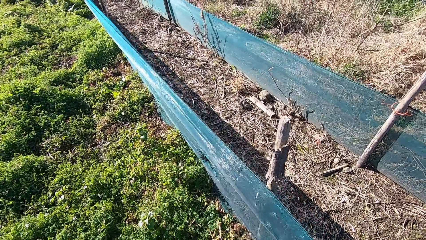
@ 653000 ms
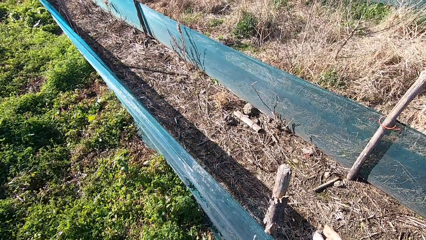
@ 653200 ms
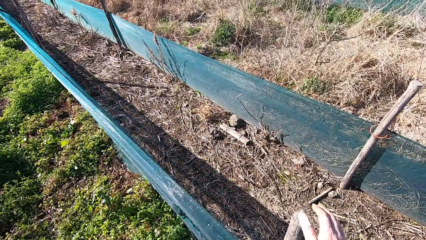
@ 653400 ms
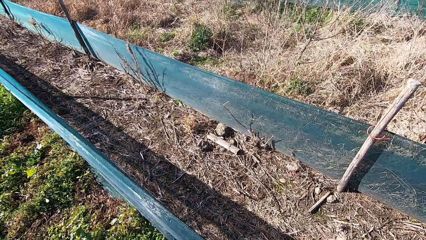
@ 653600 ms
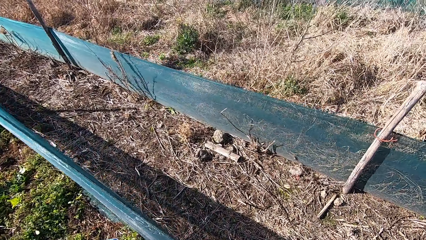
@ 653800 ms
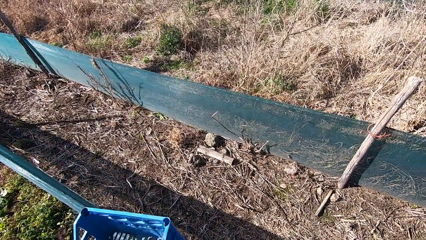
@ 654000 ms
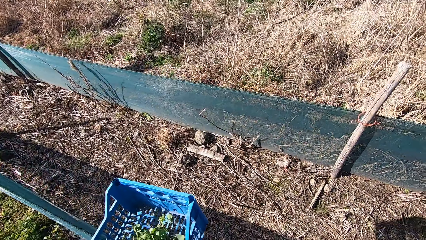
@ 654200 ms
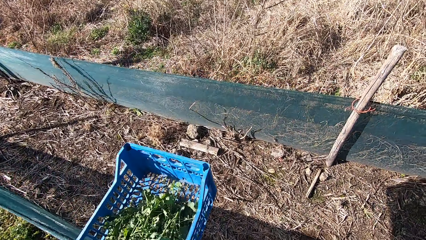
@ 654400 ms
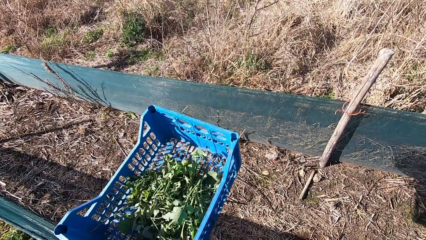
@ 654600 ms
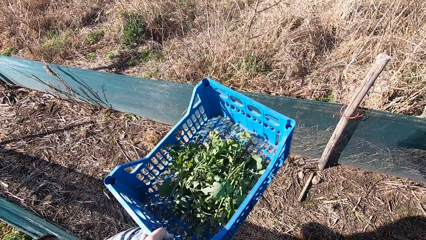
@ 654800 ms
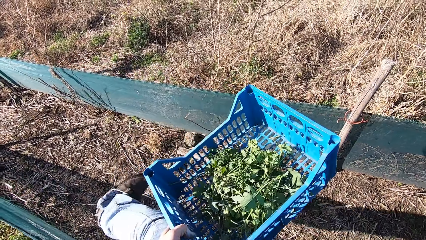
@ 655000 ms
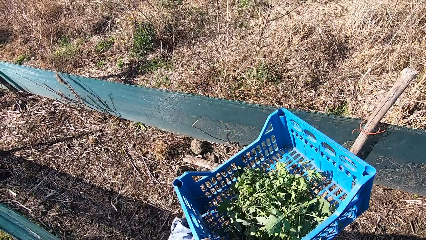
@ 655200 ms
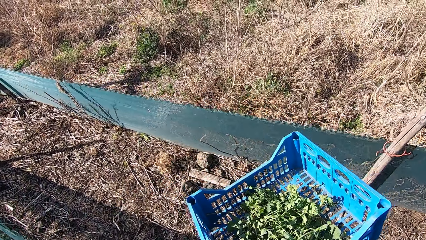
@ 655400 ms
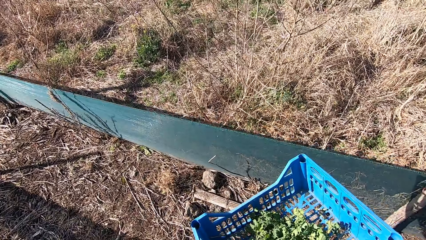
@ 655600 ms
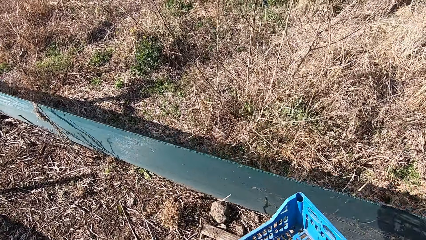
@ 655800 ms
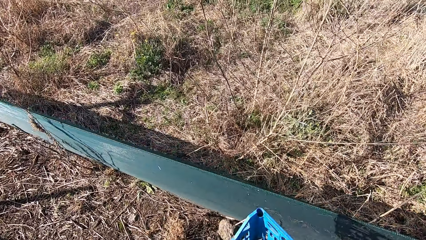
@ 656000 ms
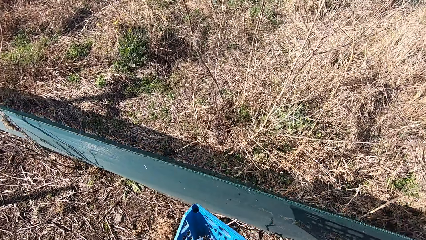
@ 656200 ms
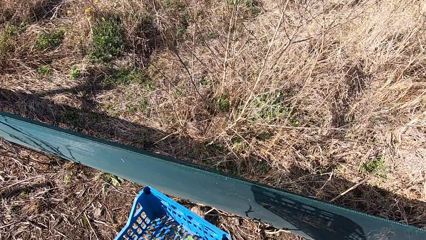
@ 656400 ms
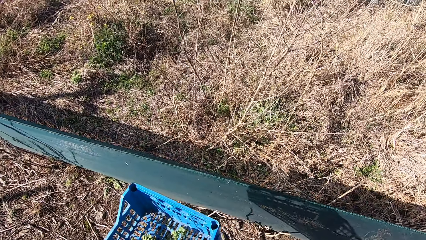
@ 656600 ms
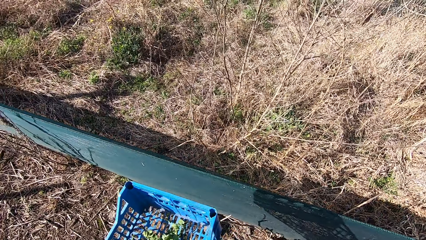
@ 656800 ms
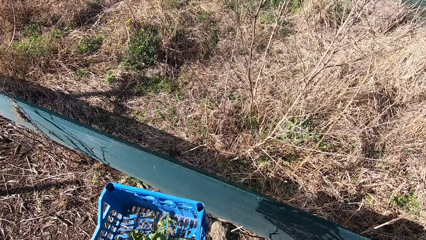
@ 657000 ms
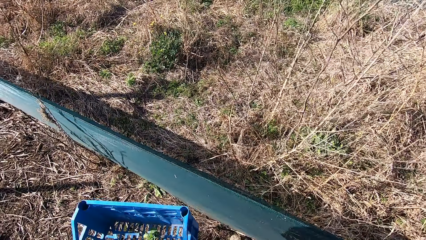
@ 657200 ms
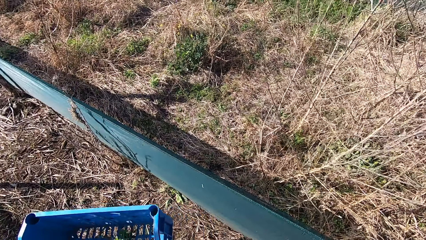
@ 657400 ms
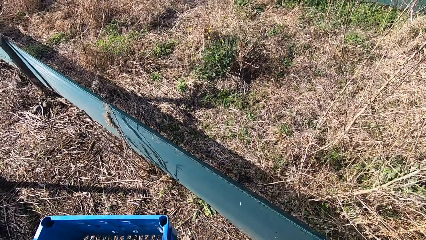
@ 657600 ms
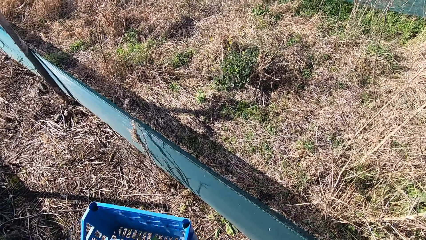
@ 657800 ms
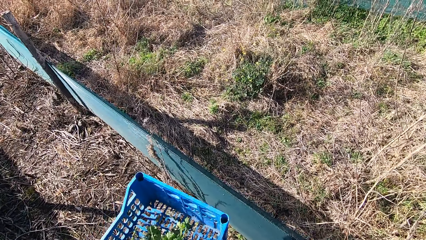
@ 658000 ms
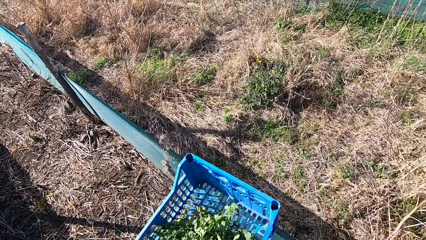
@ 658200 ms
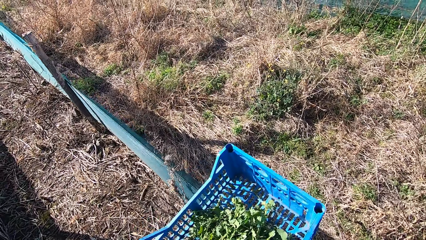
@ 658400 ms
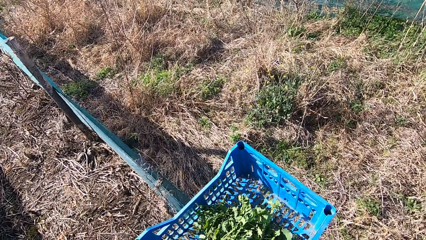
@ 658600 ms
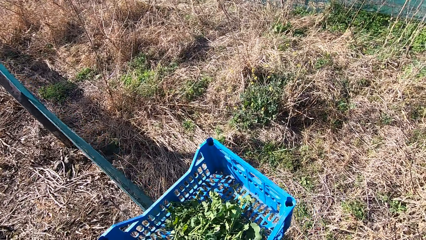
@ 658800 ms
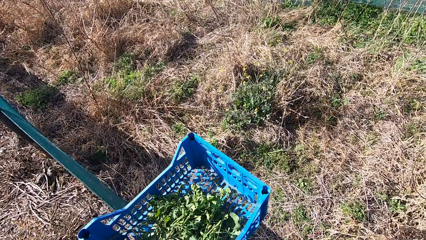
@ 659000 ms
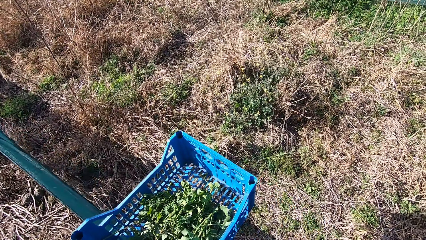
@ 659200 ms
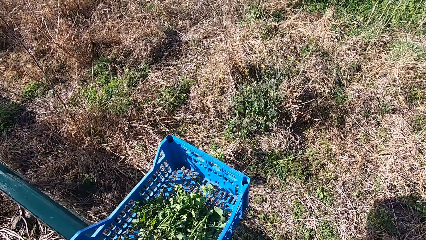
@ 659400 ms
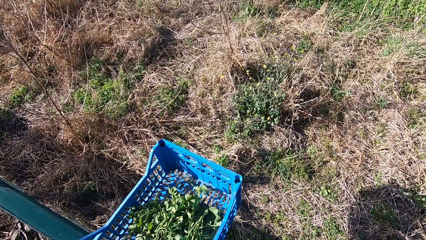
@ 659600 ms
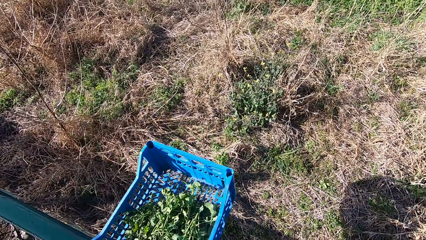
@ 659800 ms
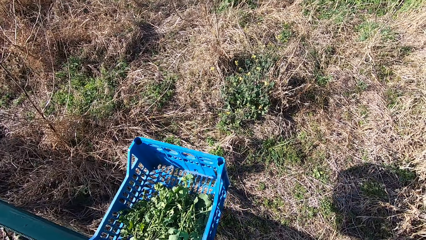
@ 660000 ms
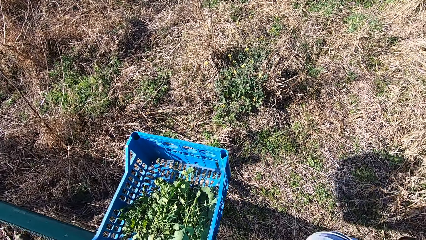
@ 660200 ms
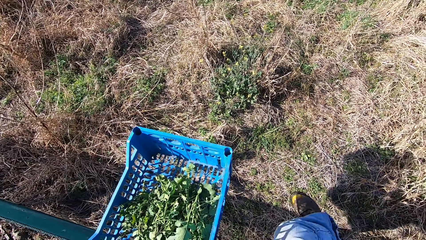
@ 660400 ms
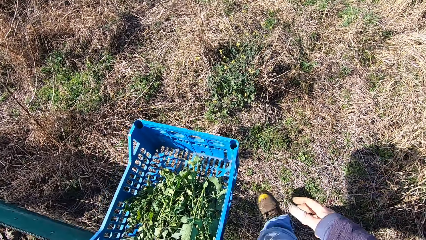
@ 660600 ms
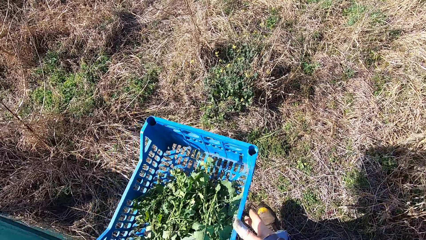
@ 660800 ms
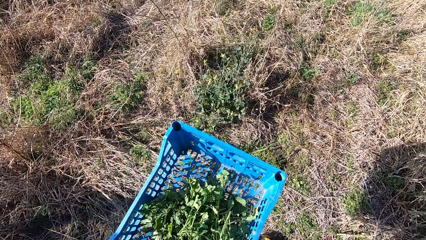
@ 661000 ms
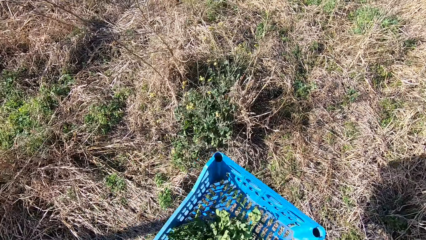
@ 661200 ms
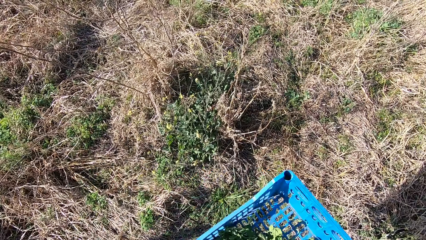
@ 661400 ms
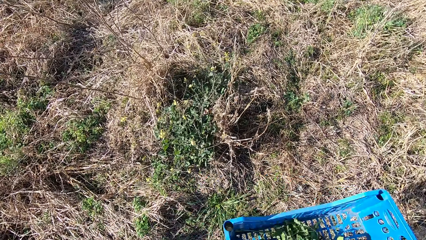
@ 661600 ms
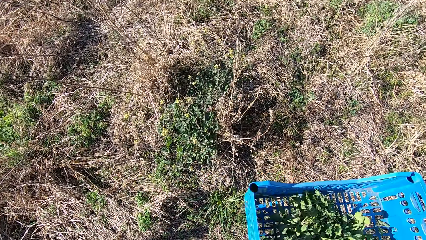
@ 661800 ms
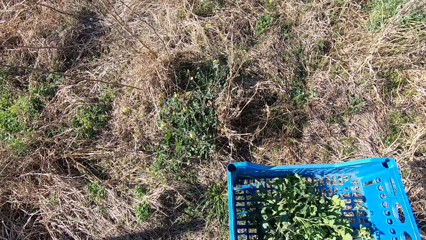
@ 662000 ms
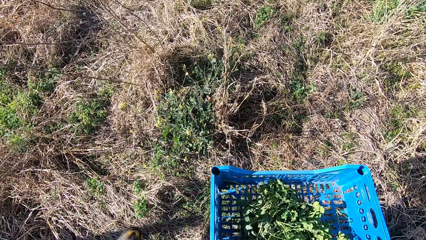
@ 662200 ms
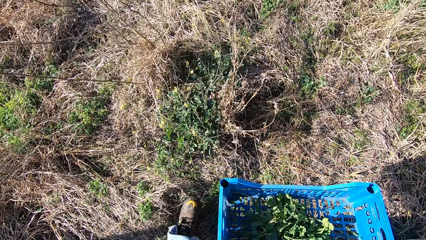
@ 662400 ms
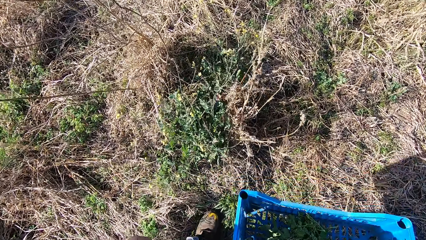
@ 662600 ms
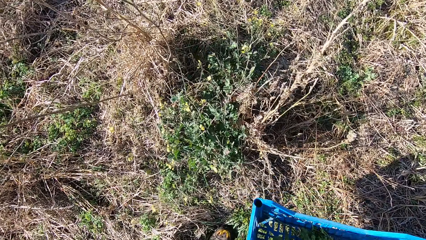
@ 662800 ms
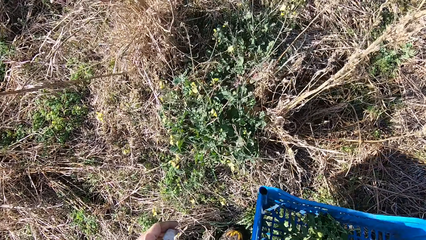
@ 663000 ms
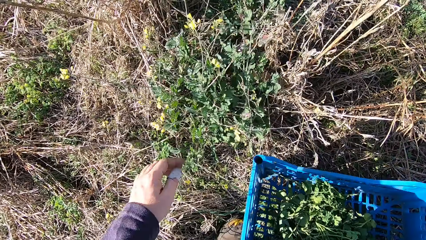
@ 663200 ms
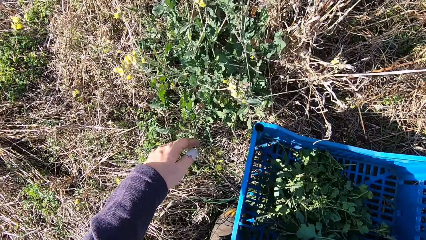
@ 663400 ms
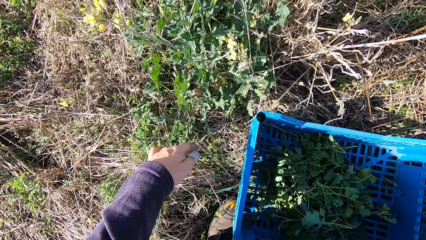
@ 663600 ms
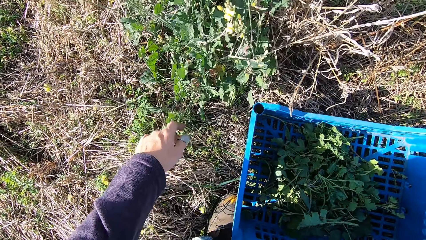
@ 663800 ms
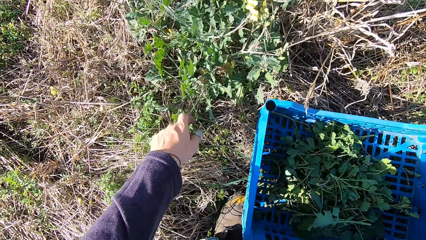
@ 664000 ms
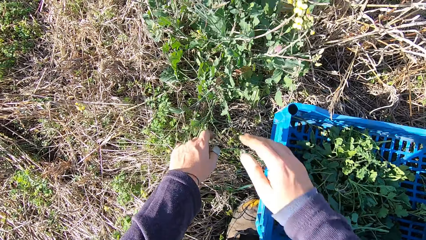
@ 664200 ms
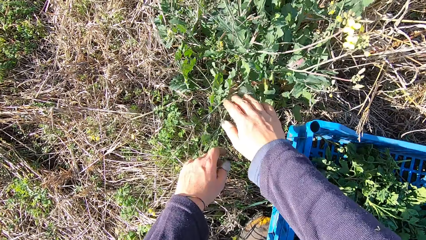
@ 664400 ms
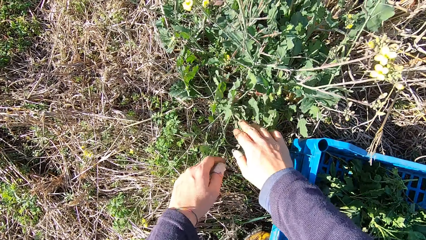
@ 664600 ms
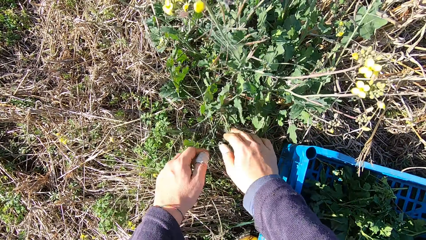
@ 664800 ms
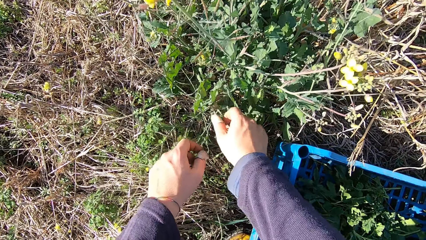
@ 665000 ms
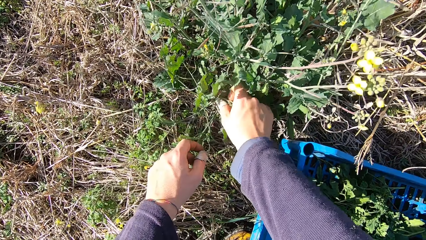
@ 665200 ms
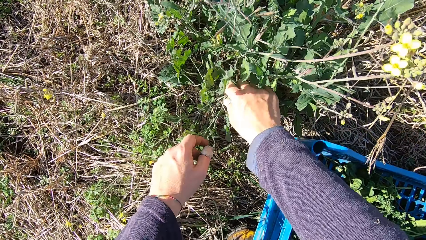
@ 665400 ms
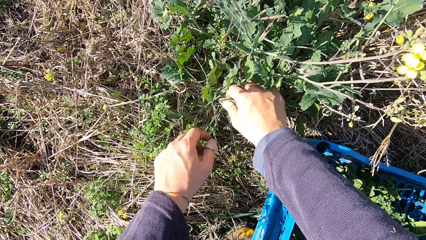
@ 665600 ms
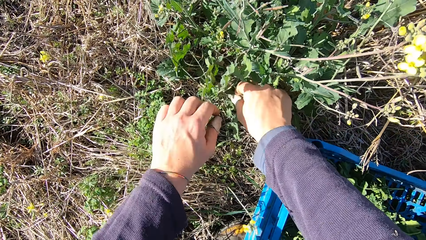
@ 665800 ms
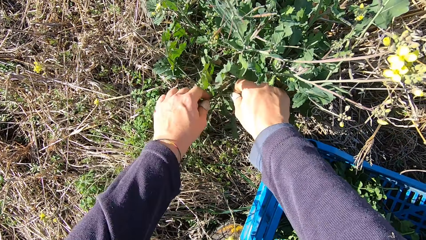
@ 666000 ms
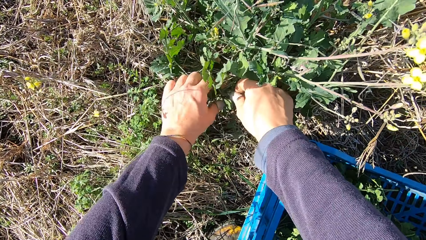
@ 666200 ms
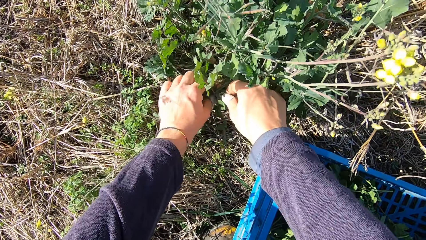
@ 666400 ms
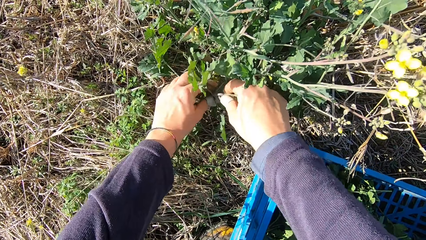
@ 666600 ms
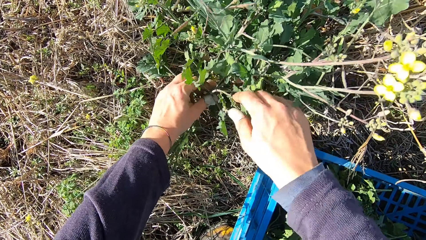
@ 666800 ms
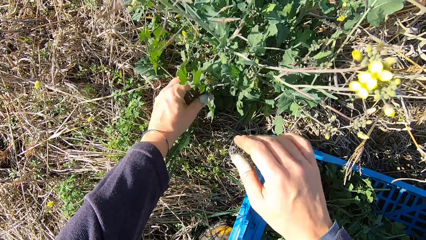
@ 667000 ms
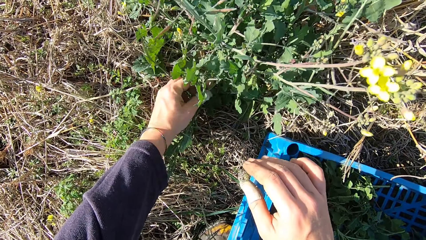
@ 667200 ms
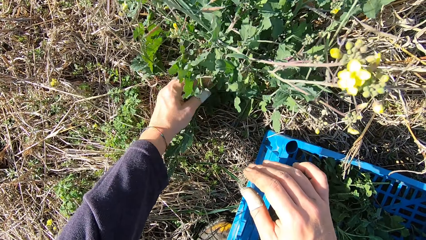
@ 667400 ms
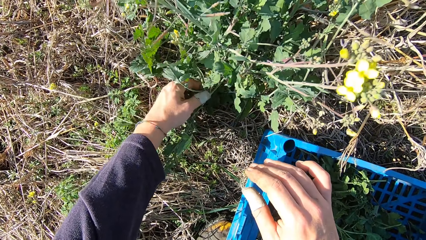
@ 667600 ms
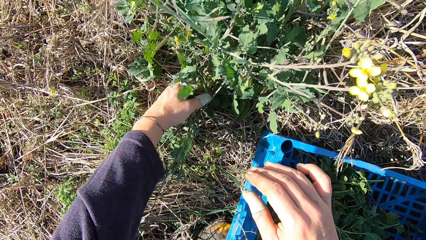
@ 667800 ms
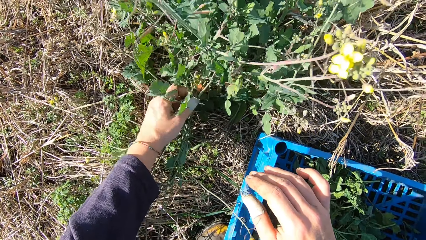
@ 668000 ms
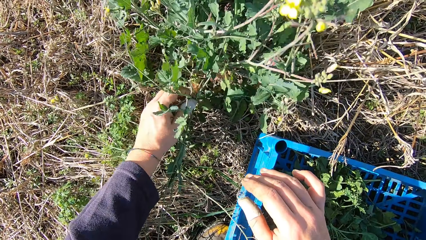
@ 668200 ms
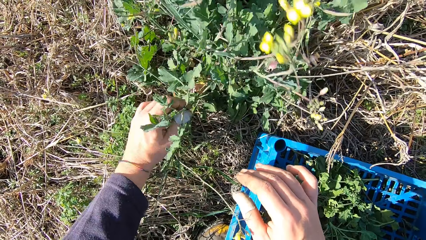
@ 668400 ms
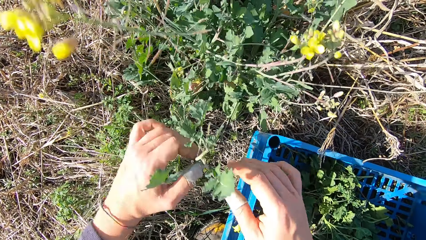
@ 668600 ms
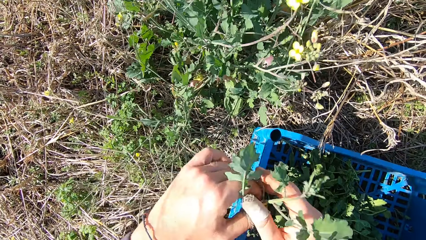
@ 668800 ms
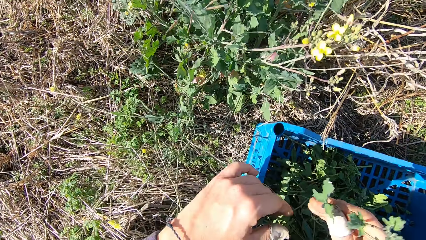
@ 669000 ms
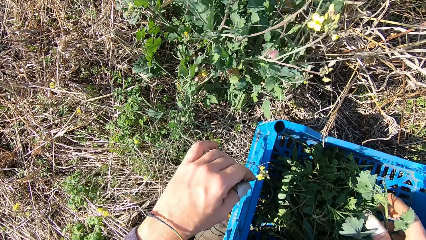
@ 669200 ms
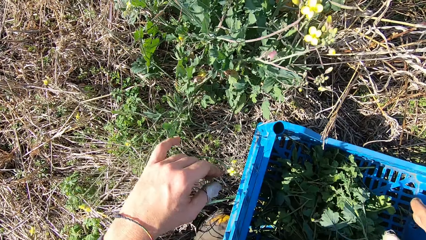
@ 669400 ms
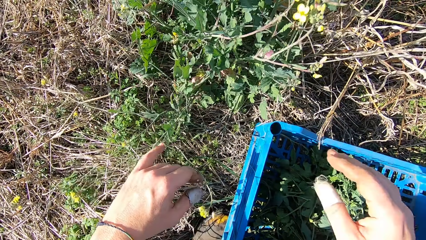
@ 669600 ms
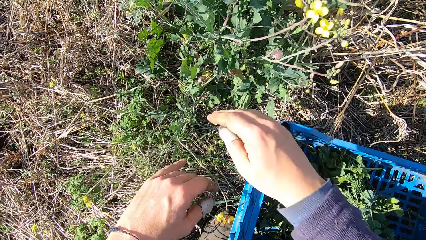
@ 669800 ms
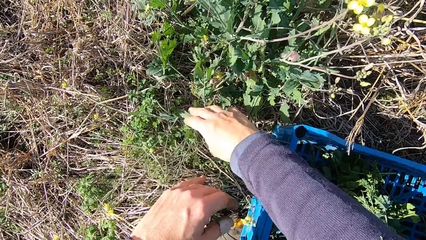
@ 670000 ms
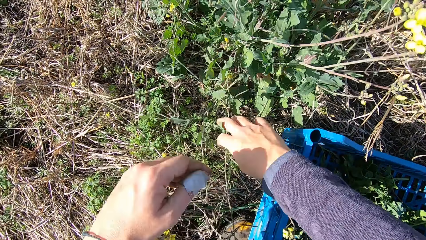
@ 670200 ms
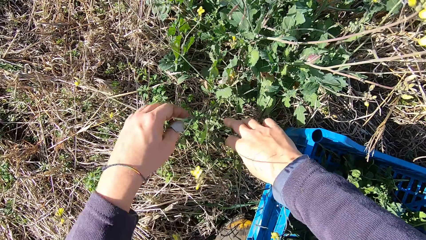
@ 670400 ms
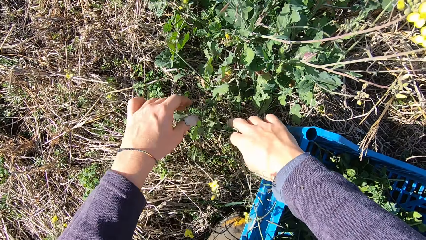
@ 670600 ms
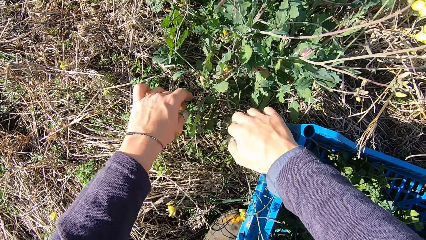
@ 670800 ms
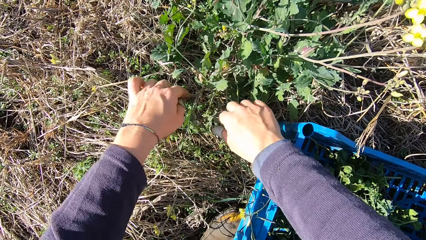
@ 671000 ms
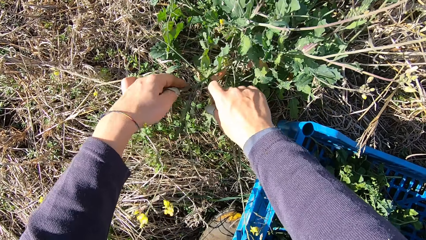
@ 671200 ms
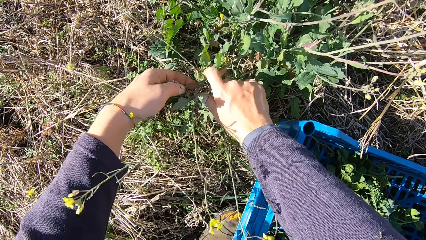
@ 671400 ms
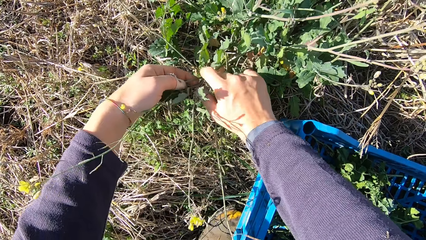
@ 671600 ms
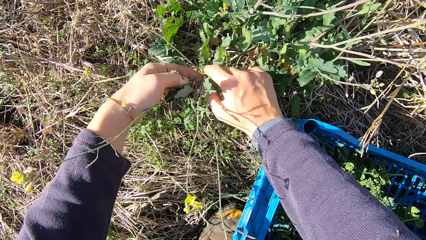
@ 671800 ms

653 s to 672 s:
The camera wearer jumps over a fence. He walks around the garden. He jumps over the fence. He drops the basket on the ground. He handles a dandelion plant. He cuts a stem from the plant with his hand. He picks the dandelion plant. He drops the stem in the basket. He handles the dandelion plant.
